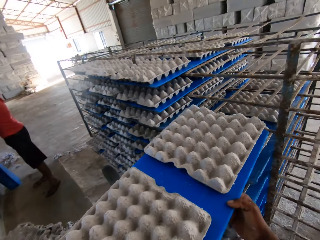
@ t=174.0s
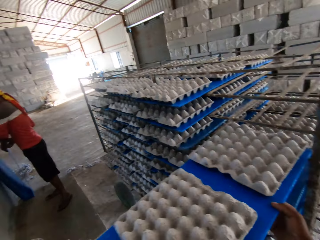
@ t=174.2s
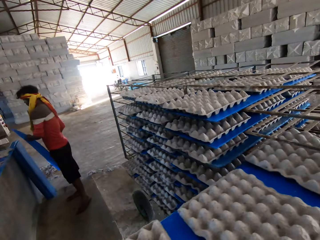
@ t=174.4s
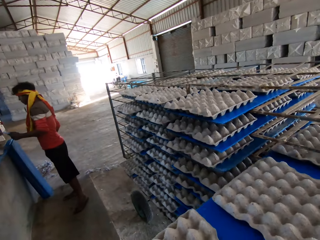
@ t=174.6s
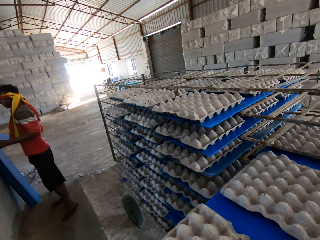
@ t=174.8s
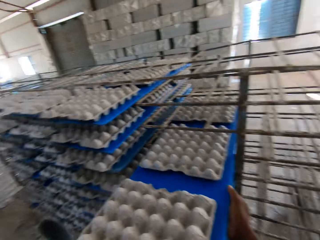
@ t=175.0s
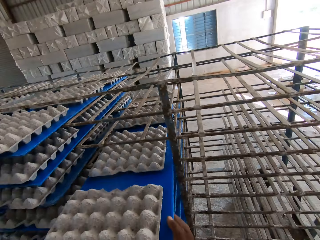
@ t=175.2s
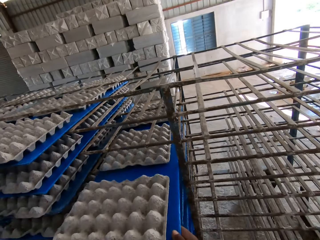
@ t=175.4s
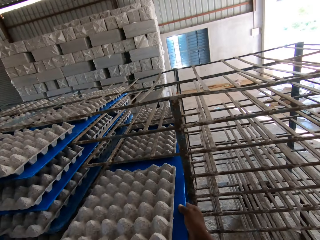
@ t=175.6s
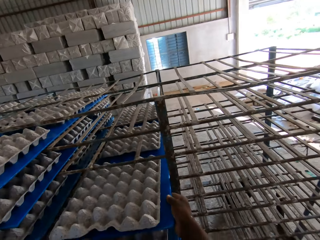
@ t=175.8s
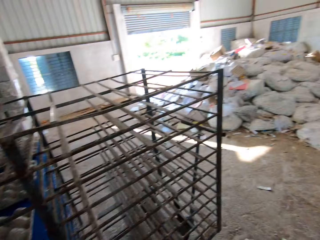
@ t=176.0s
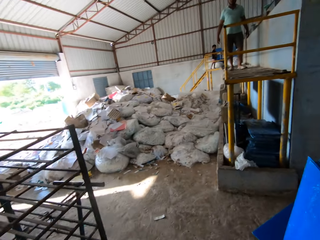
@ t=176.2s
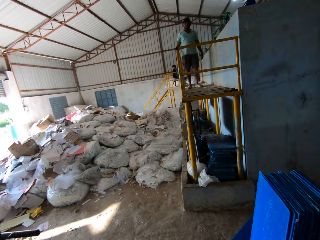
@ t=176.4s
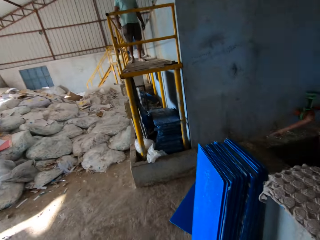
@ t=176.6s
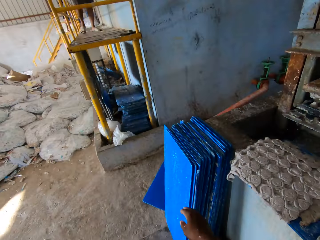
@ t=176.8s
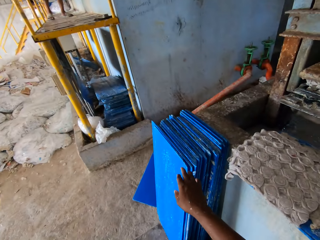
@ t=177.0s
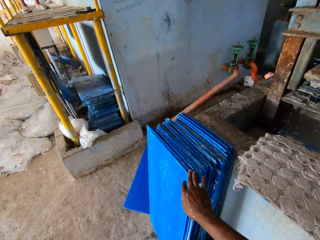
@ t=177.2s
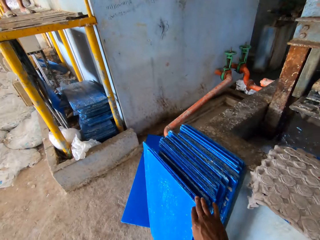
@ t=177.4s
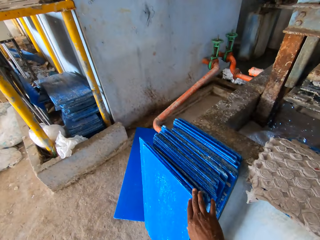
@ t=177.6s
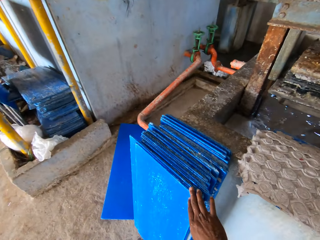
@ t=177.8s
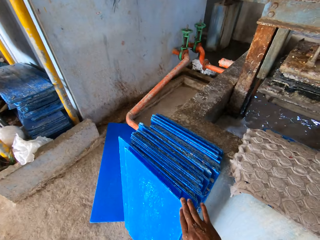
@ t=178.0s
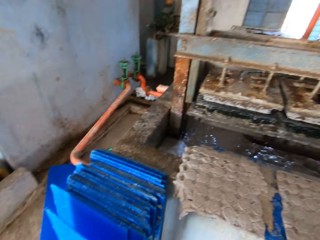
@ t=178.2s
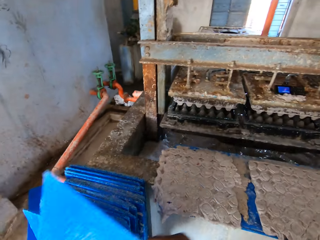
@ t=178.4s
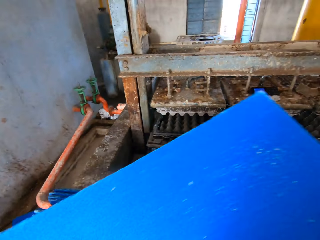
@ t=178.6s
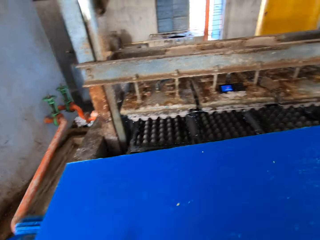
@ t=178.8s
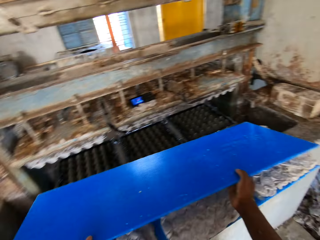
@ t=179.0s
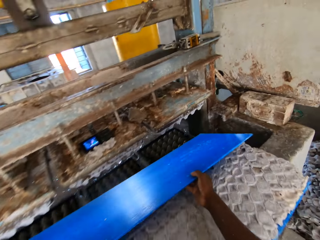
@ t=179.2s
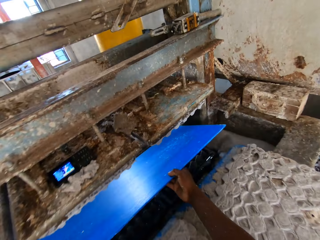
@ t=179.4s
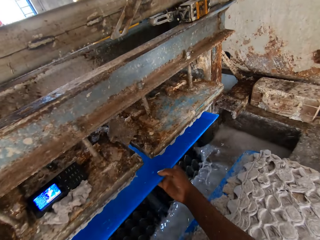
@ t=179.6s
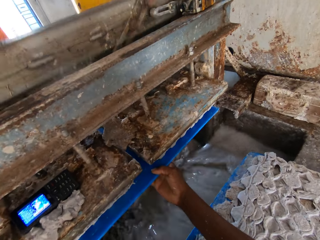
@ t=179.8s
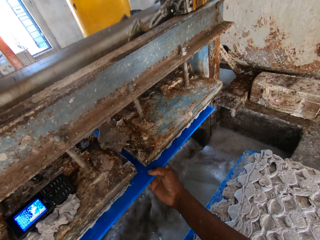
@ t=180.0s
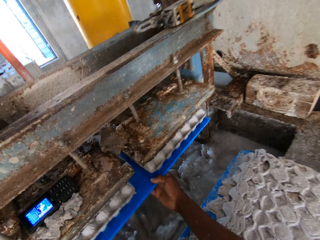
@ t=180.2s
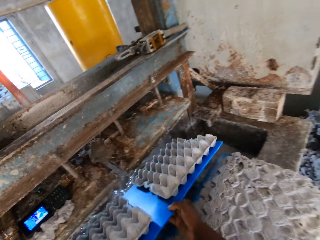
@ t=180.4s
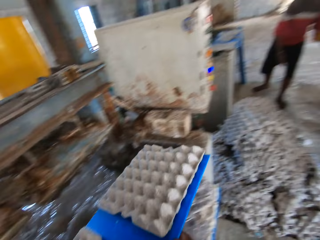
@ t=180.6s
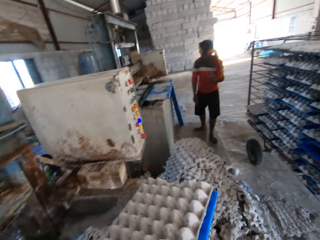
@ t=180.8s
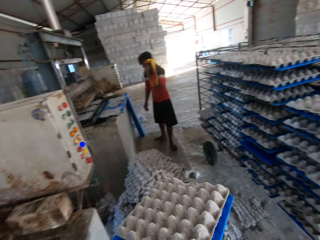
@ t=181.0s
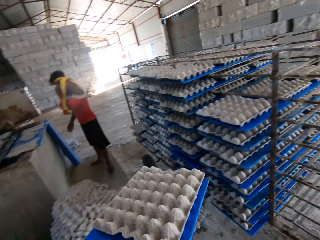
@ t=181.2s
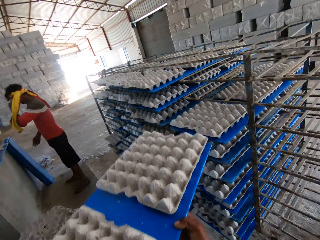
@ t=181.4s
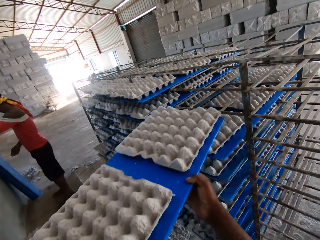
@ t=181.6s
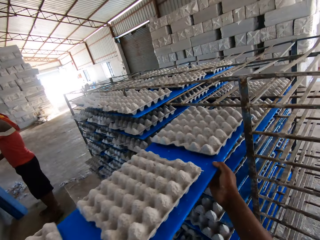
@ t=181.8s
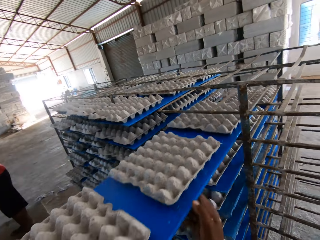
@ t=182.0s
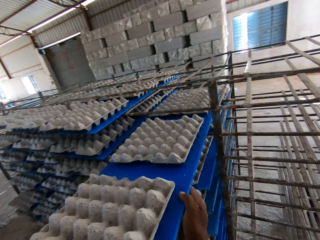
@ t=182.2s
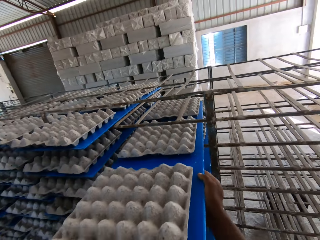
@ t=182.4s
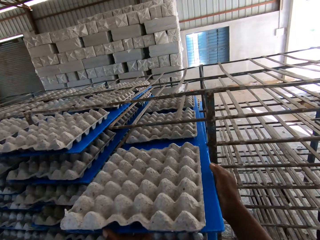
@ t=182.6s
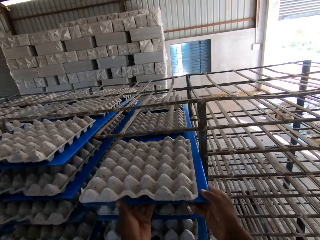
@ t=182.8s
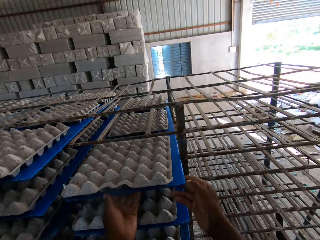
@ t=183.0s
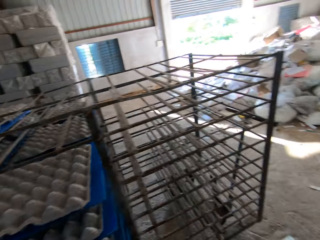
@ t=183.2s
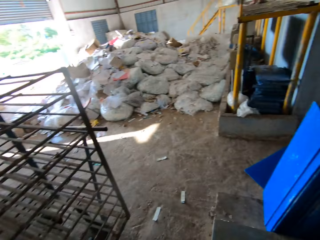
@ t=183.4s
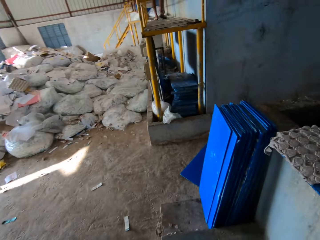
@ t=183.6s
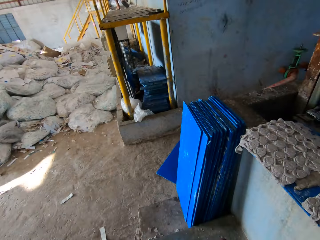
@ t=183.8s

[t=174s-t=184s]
The camera wearer places the tray of egg cartons in the rack with both hands. He picks a tray or blue board from the stack of trays on the ground with his right hand. He holds the board underneath the machine. He inserts the tray in the egg carton making machine with both hands. He removes a tray of egg cartons from the egg carton making machine with both hands. He carries the board with egg trays. He places the tray of egg cartons in the rack with both hands.

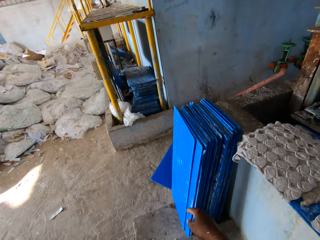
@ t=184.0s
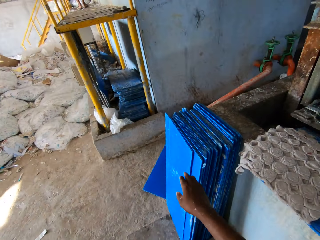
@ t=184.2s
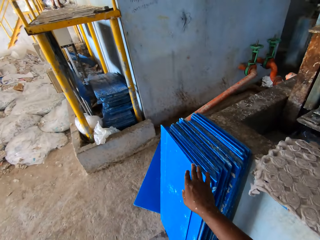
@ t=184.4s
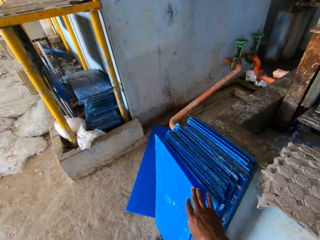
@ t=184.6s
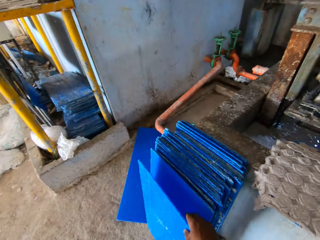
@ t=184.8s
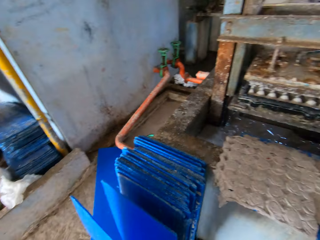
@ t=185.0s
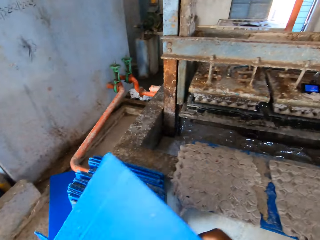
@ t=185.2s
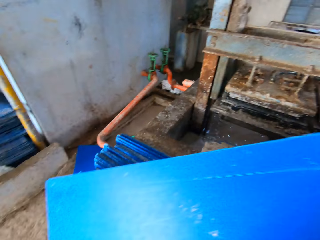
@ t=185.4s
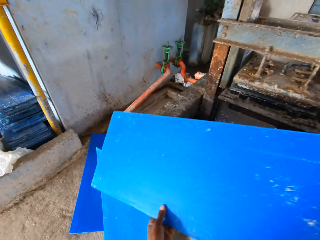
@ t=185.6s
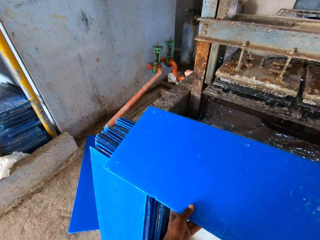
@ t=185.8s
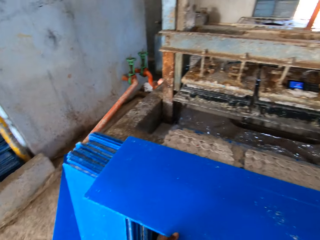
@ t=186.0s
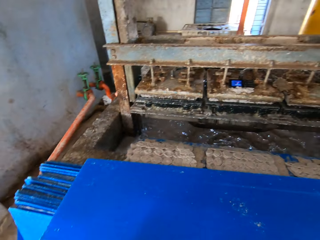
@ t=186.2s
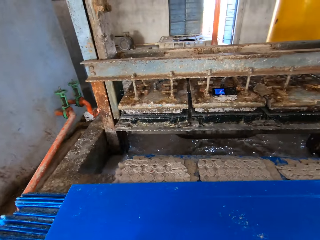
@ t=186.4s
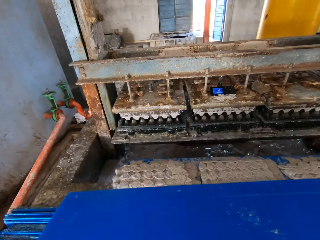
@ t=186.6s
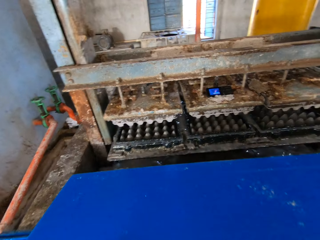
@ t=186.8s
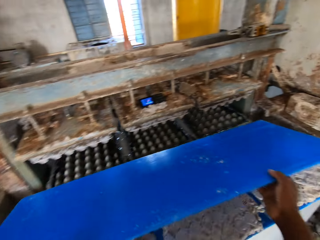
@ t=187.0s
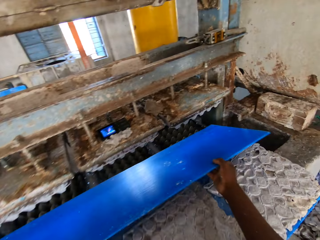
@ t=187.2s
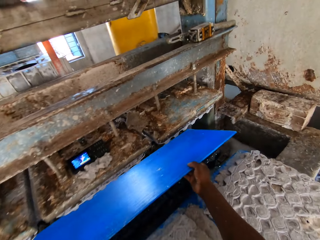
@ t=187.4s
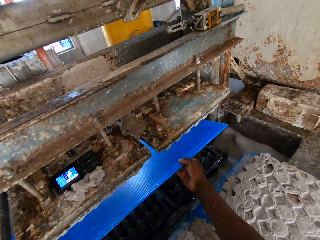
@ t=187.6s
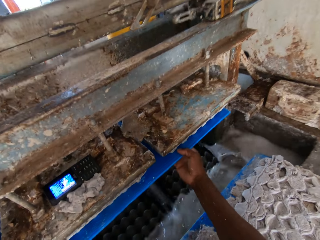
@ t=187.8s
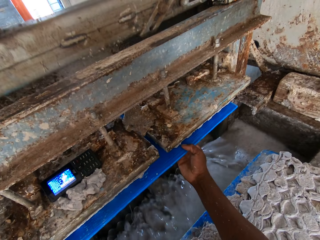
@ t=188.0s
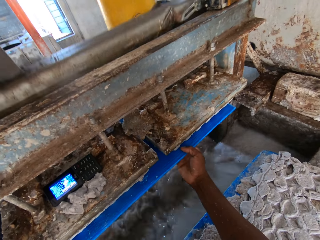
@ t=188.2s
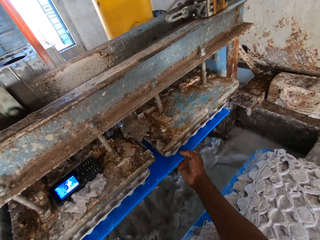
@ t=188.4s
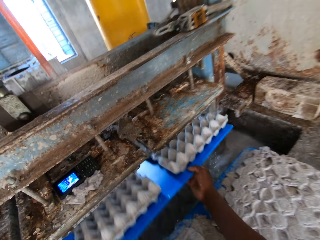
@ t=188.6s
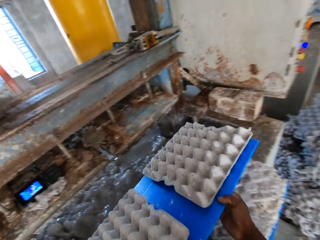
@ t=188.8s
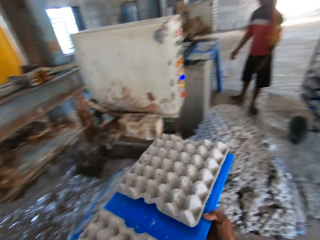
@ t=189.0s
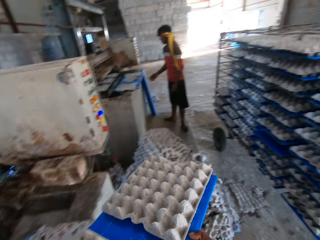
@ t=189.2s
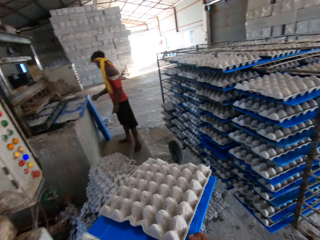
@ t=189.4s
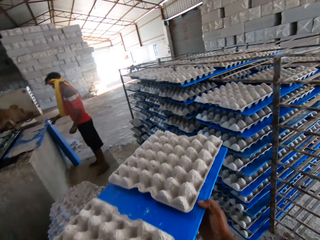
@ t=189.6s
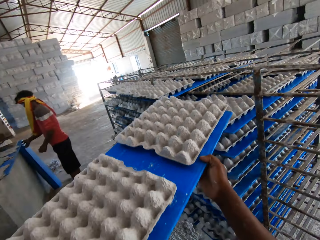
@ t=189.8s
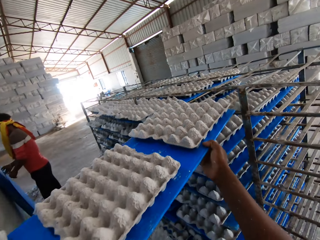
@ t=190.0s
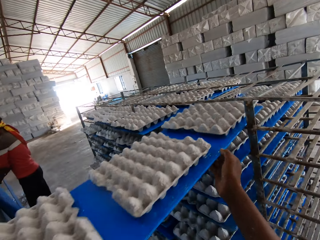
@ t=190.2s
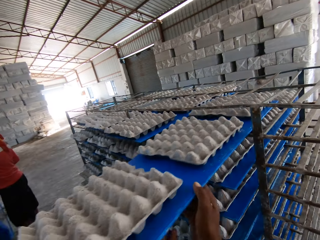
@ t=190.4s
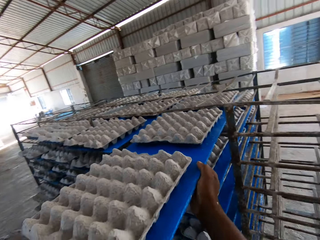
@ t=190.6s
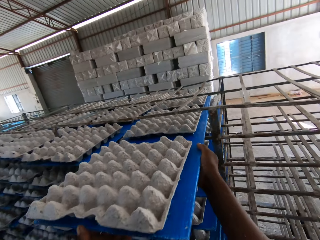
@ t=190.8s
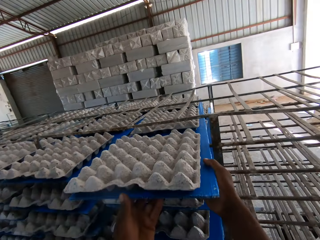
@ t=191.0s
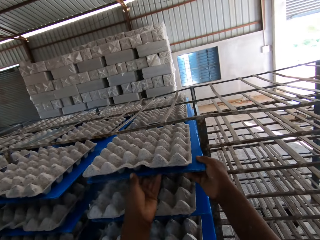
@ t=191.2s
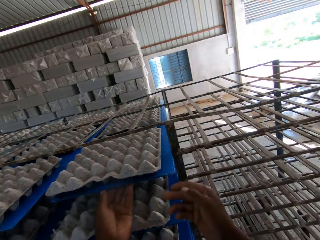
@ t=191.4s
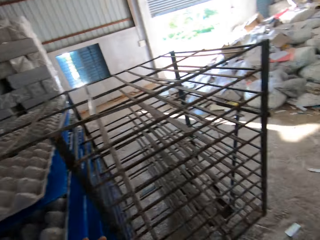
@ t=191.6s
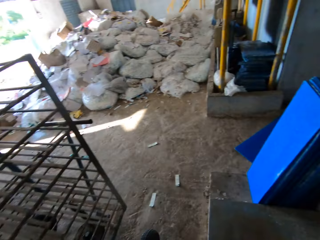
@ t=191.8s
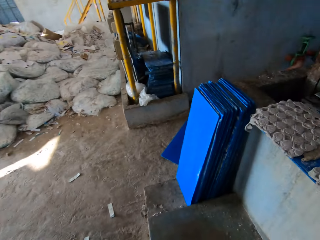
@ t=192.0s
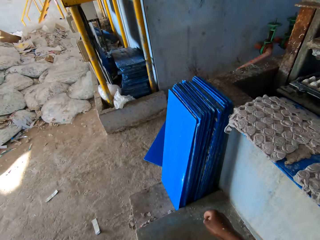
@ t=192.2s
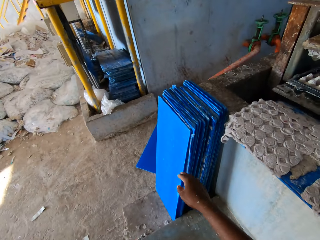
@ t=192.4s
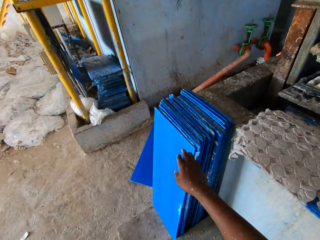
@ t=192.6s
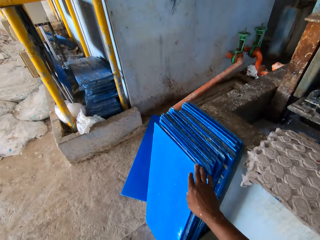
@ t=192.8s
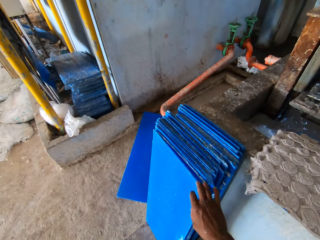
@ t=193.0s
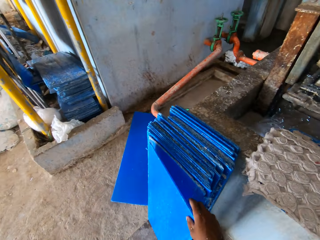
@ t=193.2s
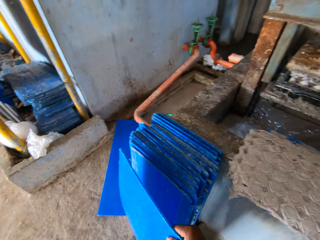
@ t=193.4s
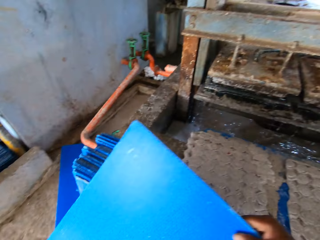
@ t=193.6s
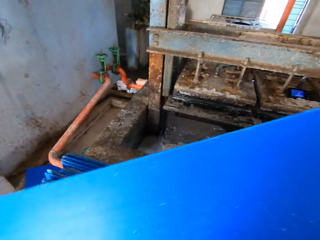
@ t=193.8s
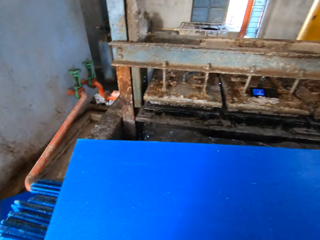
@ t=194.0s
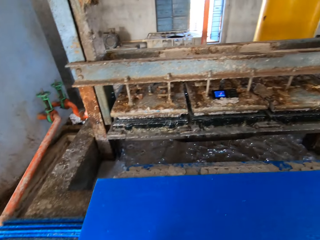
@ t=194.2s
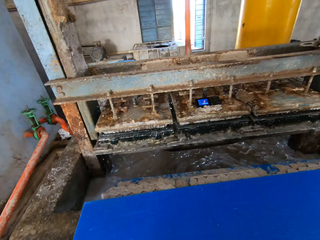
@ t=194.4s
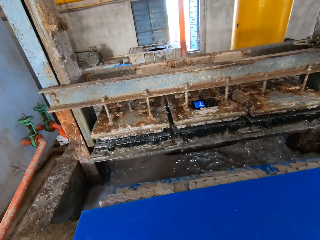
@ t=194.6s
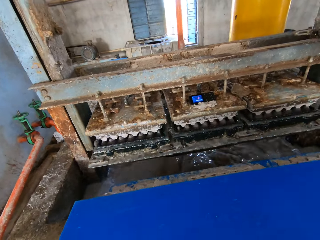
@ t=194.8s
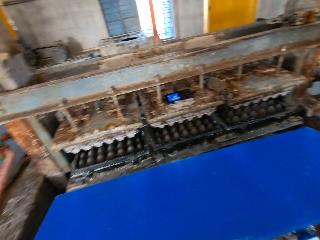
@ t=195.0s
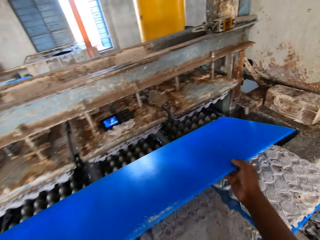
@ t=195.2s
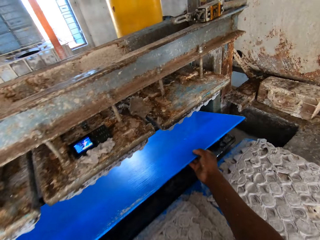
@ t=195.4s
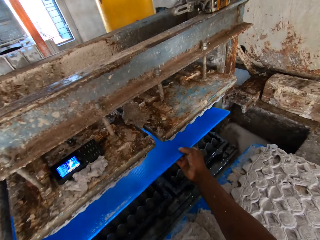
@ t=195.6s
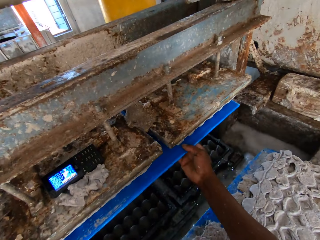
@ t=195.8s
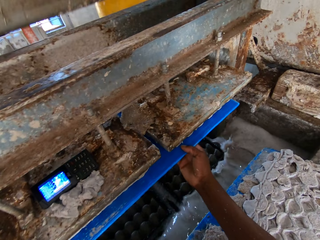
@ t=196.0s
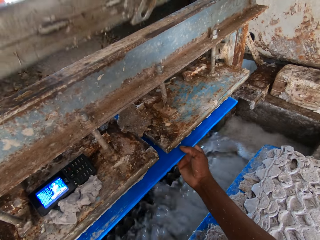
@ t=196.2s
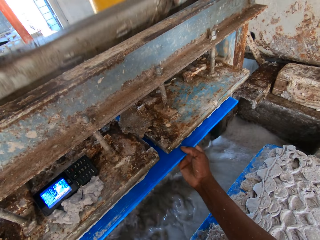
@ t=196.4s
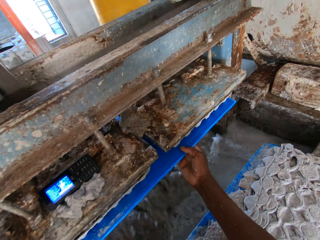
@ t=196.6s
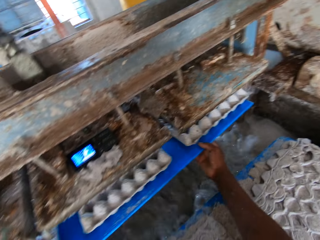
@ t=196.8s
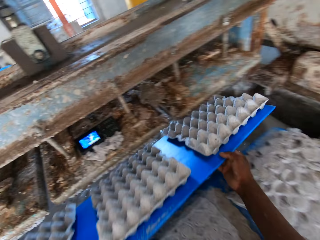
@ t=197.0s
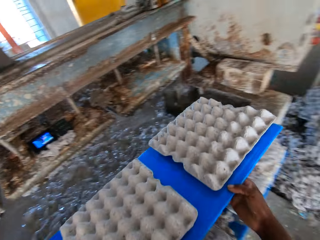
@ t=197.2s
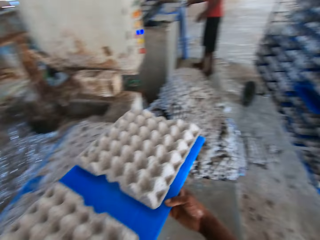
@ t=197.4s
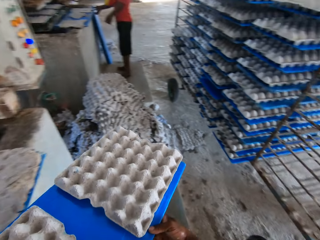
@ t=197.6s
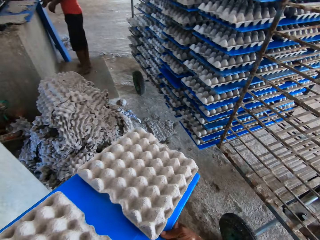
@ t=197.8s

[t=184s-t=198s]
The camera wearer picks a tray or blue board from the stack of trays on the ground with his right hand. He places the tray on the egg cartons on the slab with his hands. He holds the board underneath the machine. He inserts the tray in the egg carton making machine with both hands. He removes a tray of egg cartons from the egg carton making machine with both hands. He carries the board with egg trays. He places the tray of egg cartons in the rack with both hands. He picks a tray from the stack of trays on the ground with his right hand. He places the tray on the egg cartons on the slab with his hands. He inserts the tray in the egg carton making machine with both hands. He holds the board underneath the machine. He removes a tray of egg cartons from the egg carton making machine with both hands.
